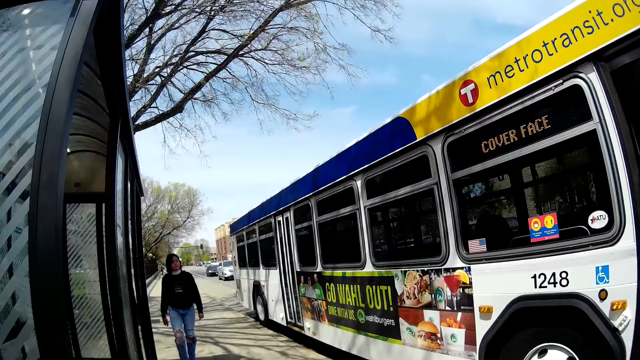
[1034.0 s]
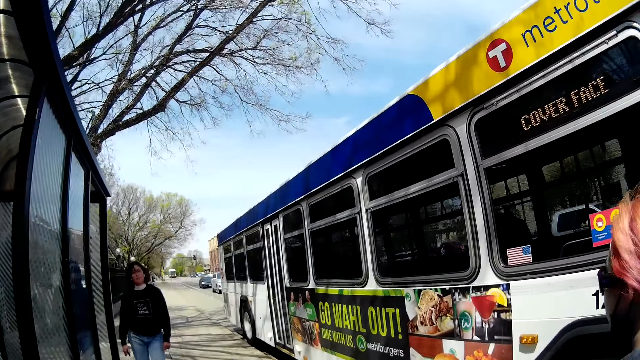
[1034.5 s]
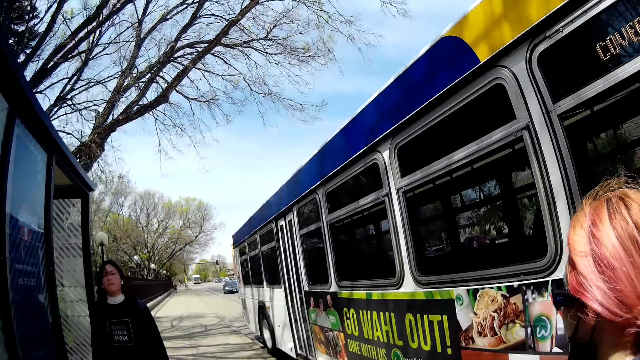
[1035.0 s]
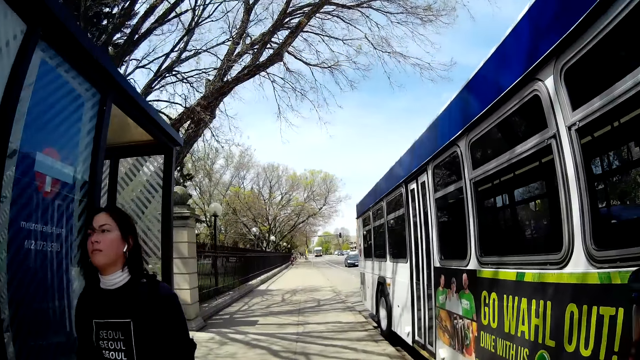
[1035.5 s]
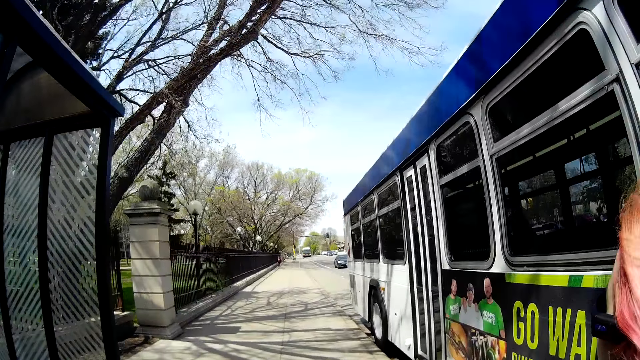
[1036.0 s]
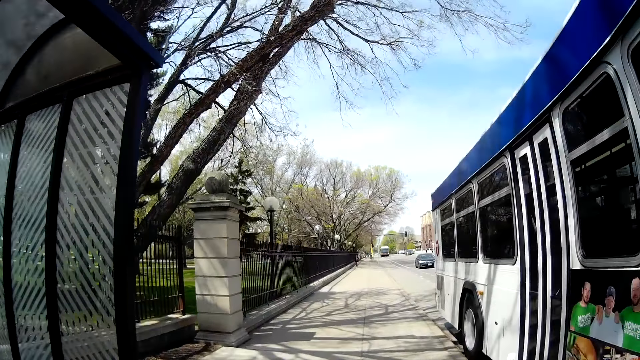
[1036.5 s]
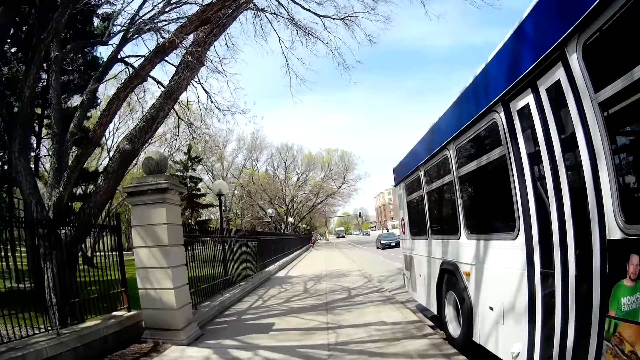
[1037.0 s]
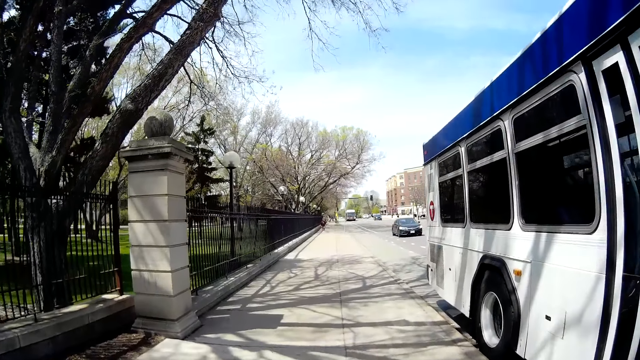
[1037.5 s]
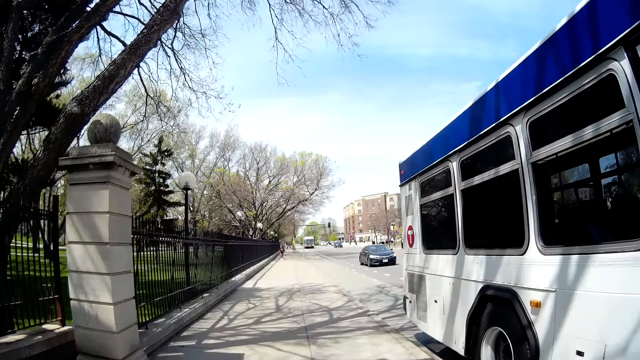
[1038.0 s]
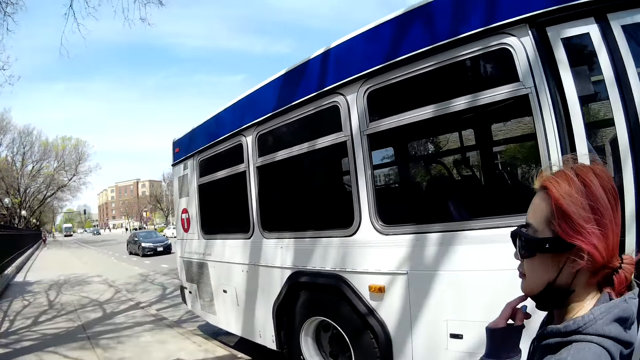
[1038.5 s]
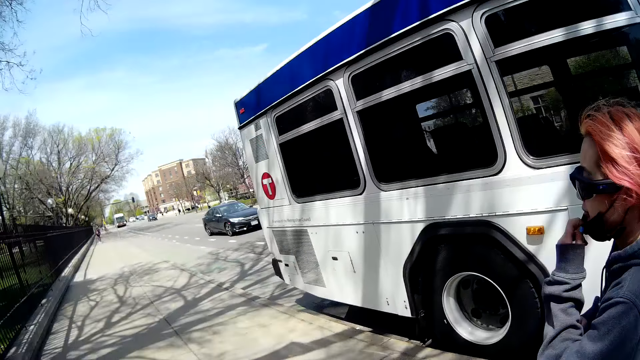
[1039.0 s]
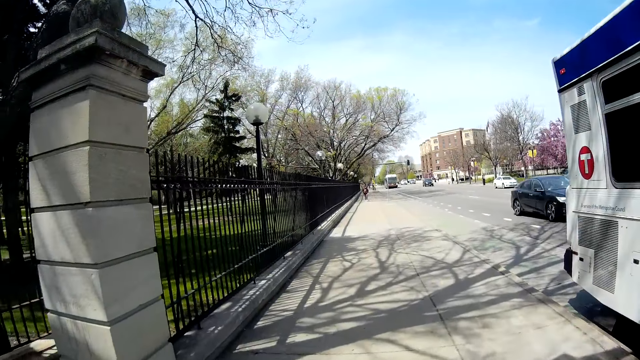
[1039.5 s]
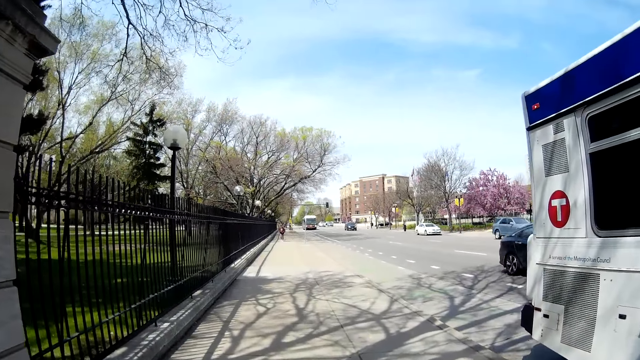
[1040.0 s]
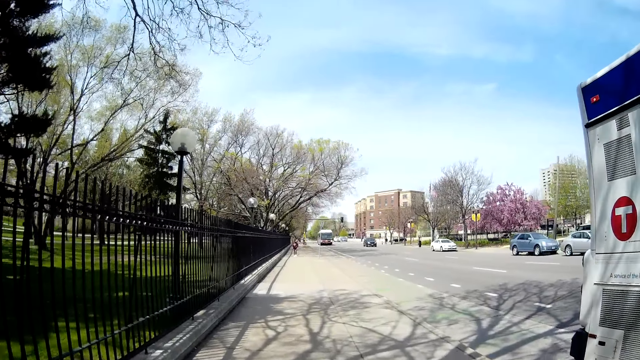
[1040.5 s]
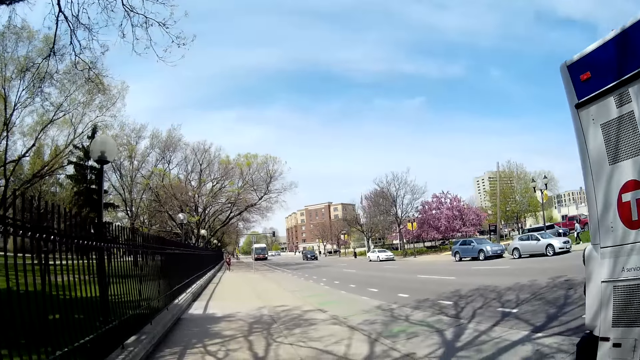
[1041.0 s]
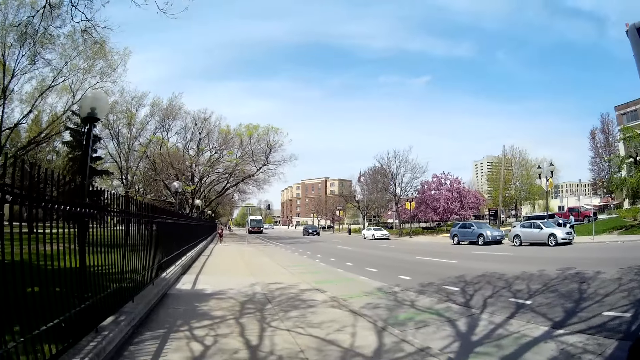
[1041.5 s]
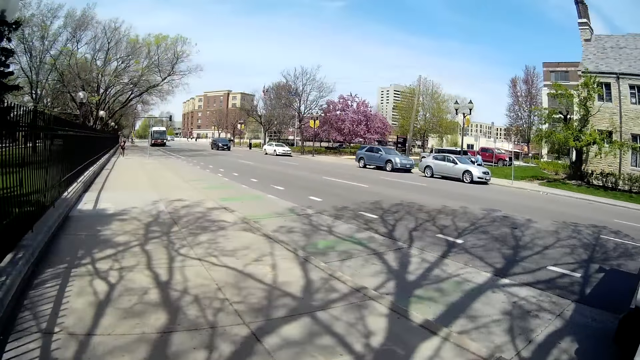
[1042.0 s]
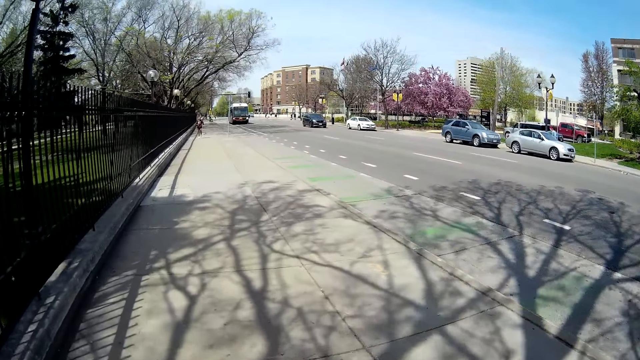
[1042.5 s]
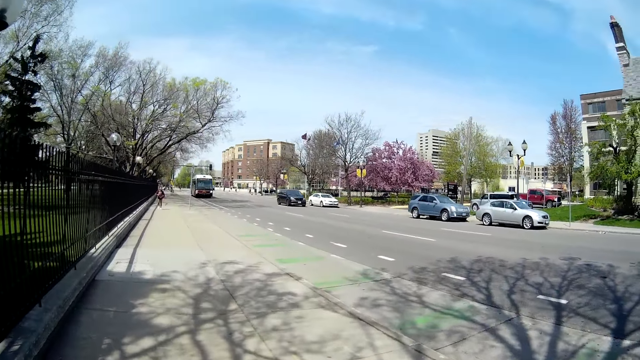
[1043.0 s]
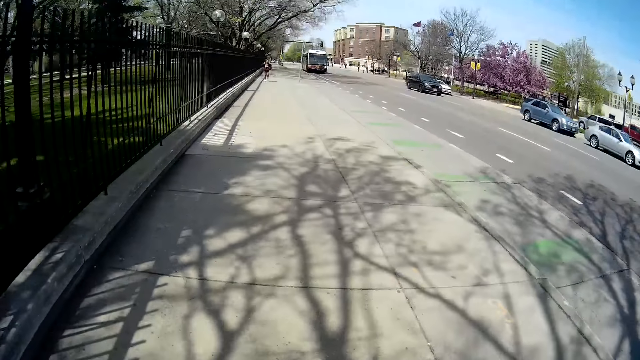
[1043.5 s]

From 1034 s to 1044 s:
A lady walks beside the camera wearer. The lady touches her chin.

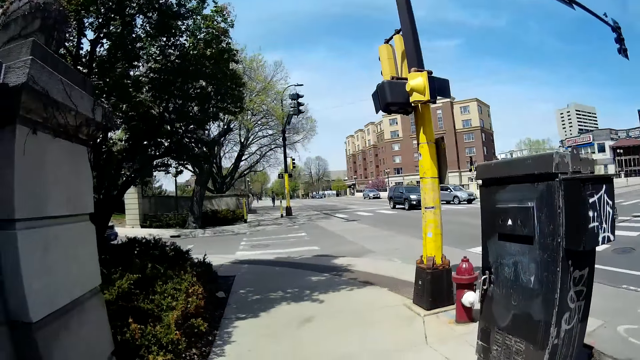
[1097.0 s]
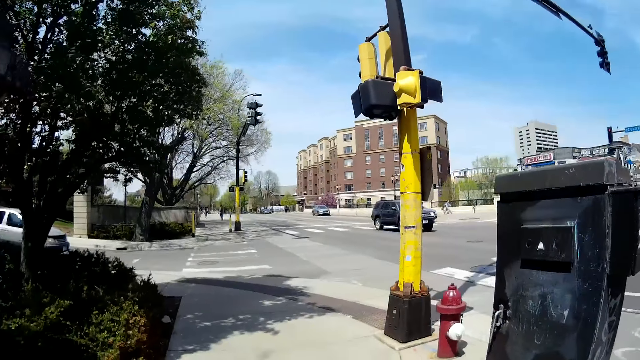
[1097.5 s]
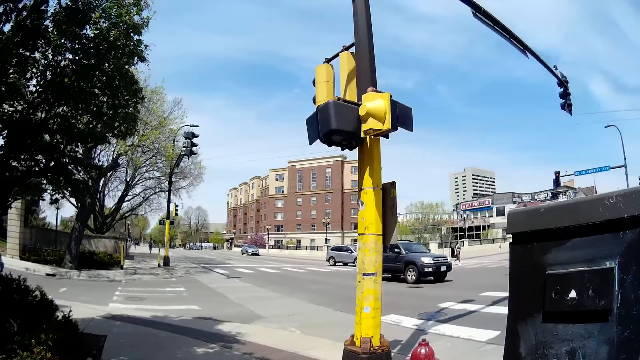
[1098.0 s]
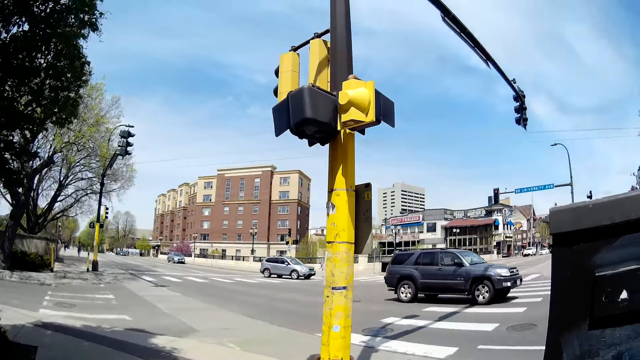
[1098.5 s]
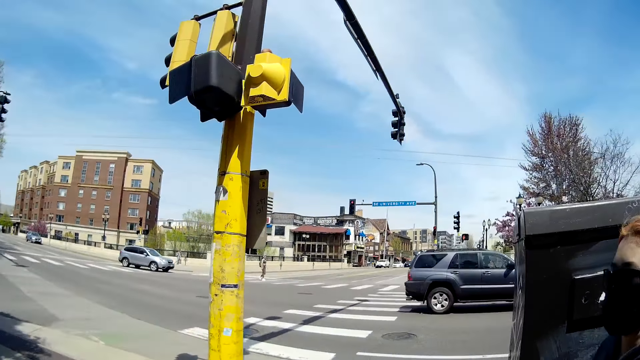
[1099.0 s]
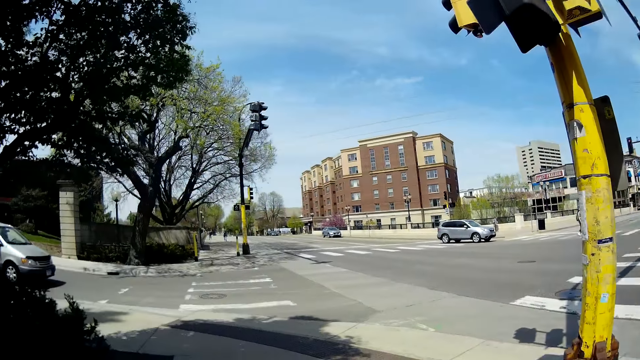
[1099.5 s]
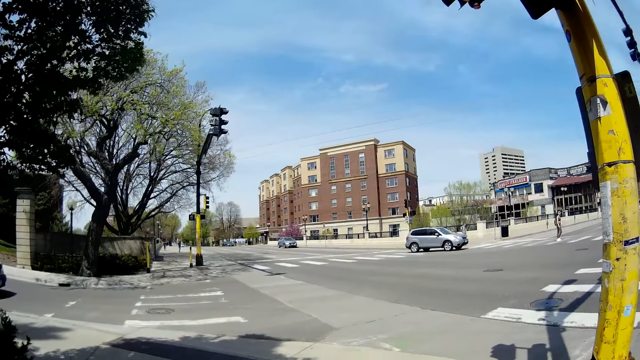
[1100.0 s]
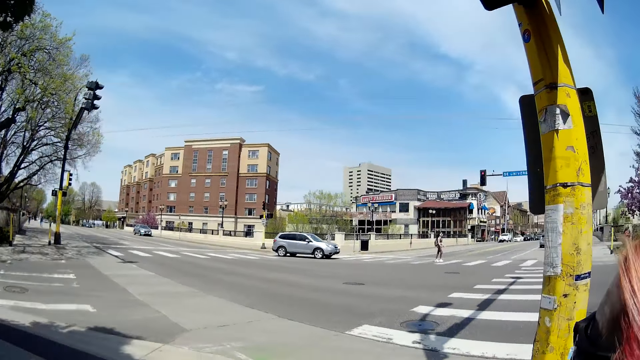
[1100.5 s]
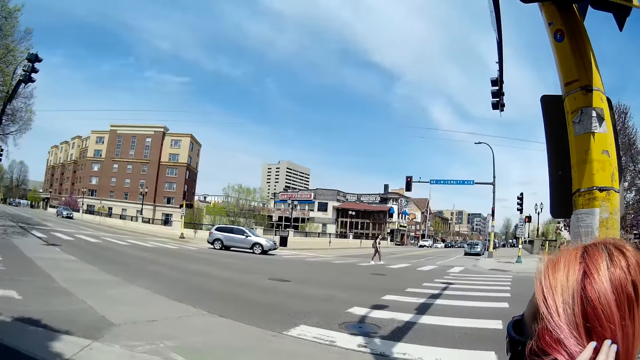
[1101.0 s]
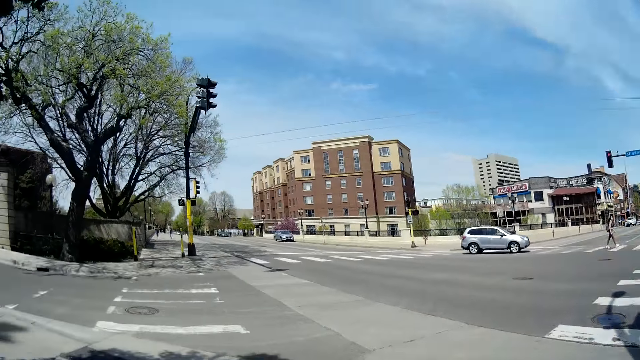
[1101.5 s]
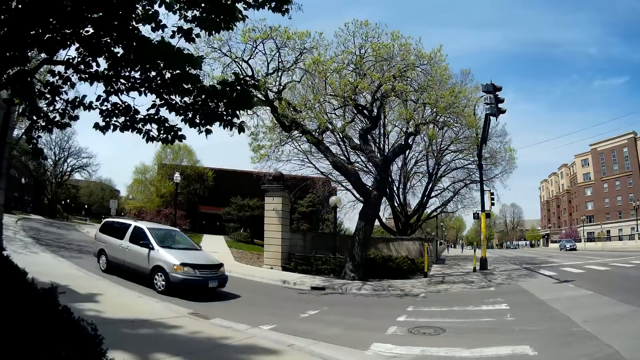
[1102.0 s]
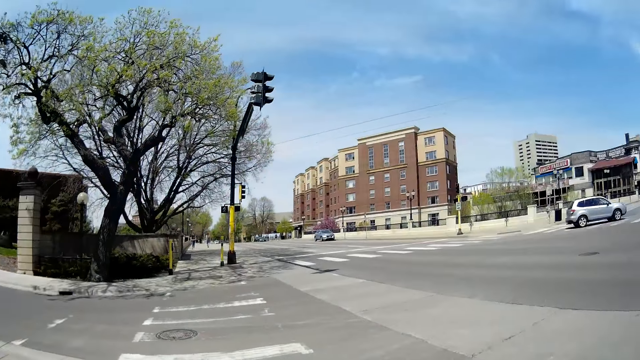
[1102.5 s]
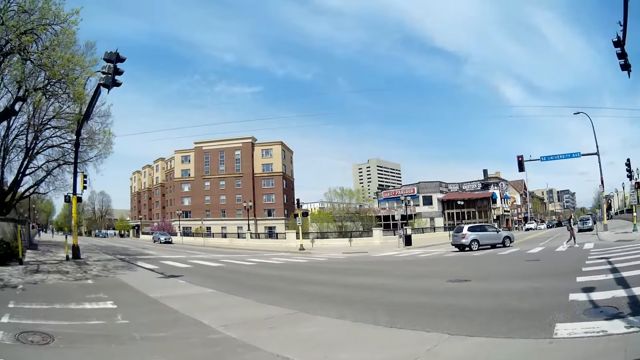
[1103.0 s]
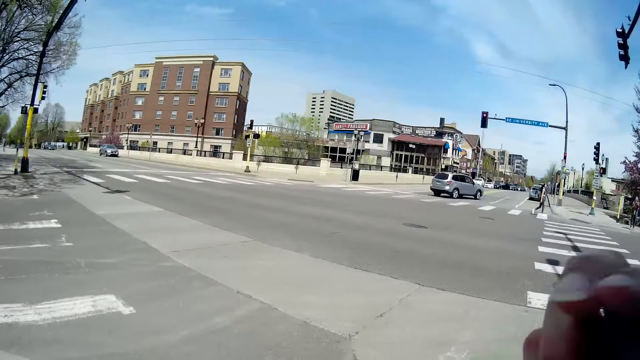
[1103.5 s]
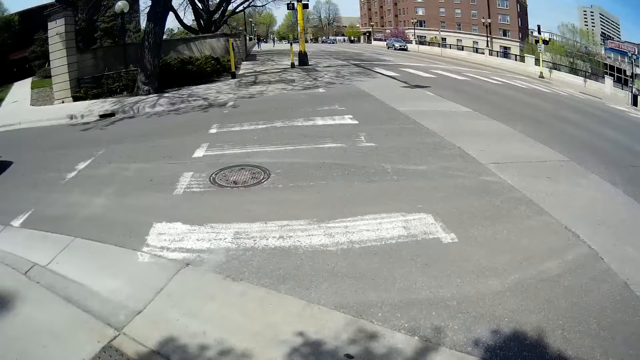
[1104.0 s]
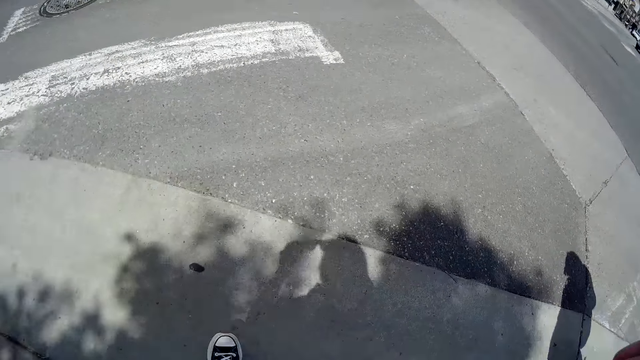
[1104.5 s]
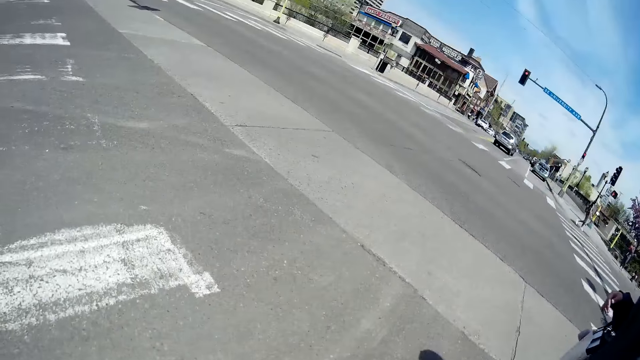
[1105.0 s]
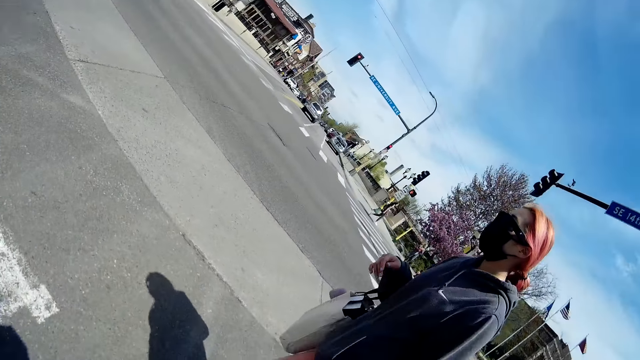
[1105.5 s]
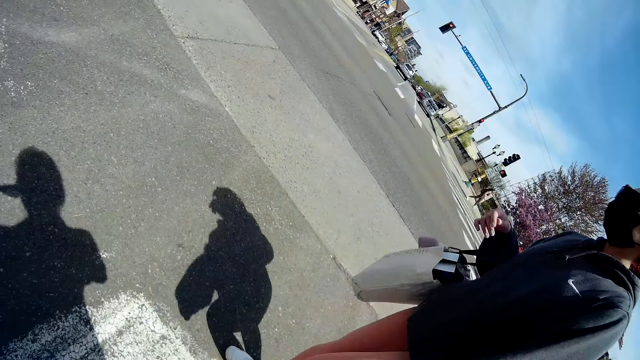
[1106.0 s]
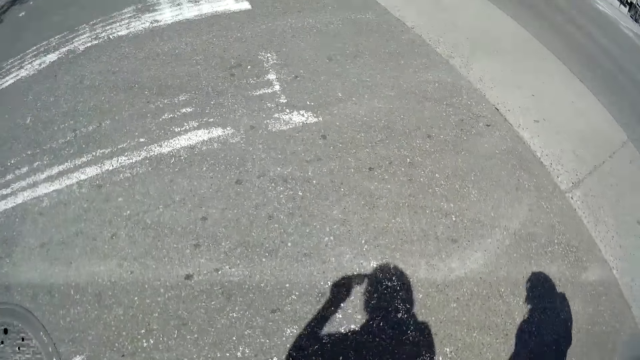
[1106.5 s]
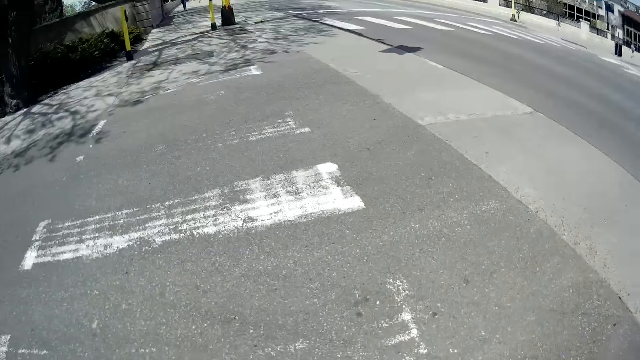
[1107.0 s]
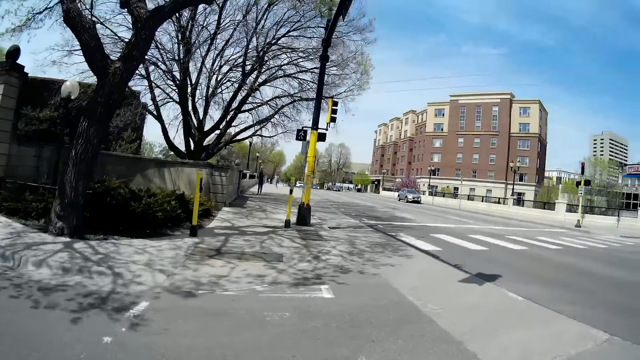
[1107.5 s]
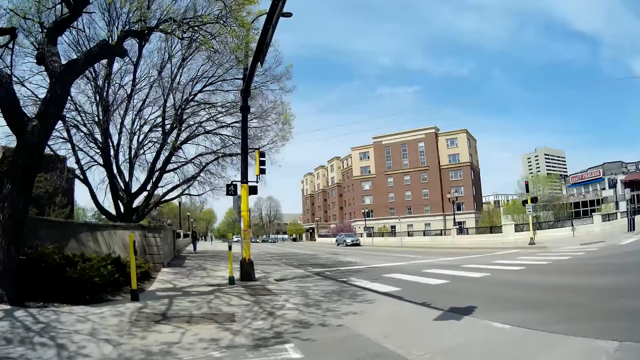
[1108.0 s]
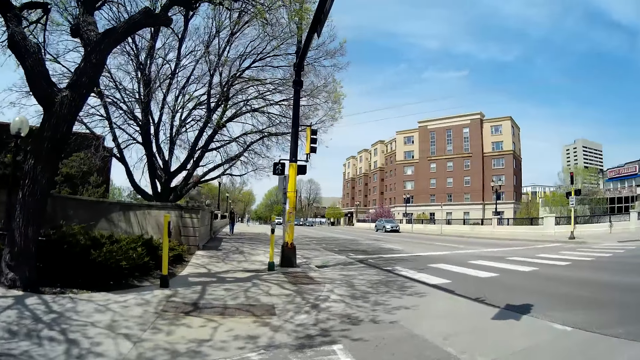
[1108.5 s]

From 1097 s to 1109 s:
A grey car drives past the camera wearer. A woman speaks to the camera wearer. The camera wearer crosses the road. They speak to the woman.
